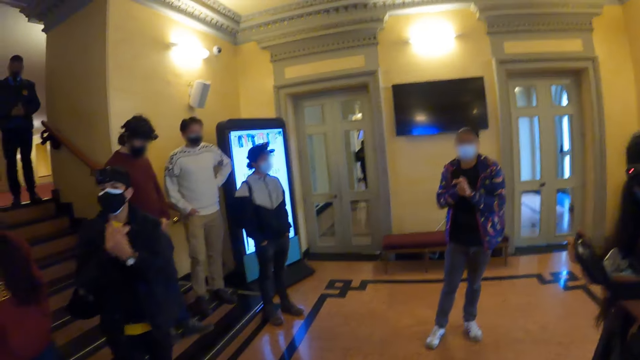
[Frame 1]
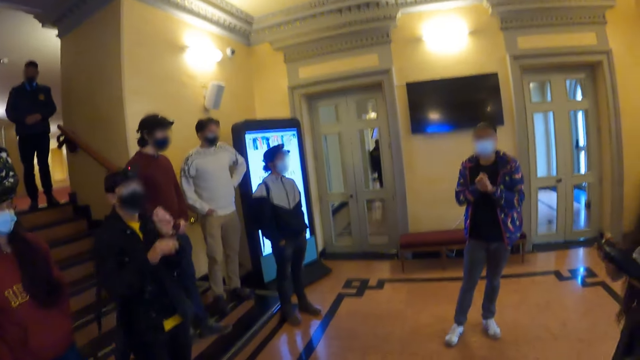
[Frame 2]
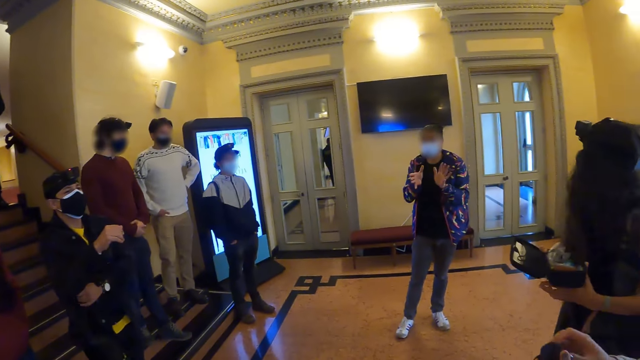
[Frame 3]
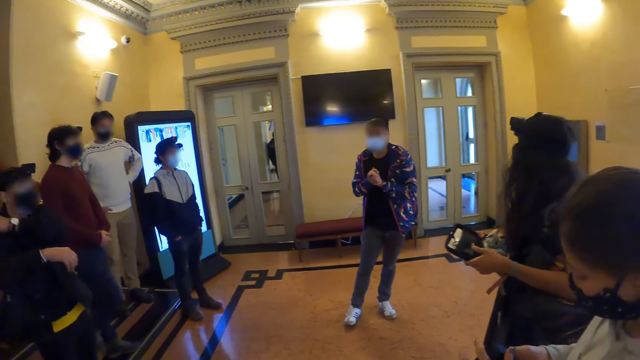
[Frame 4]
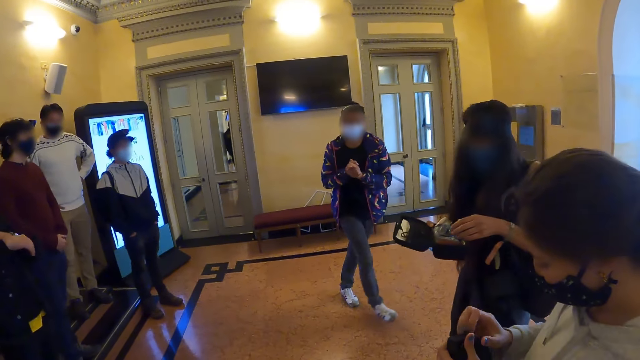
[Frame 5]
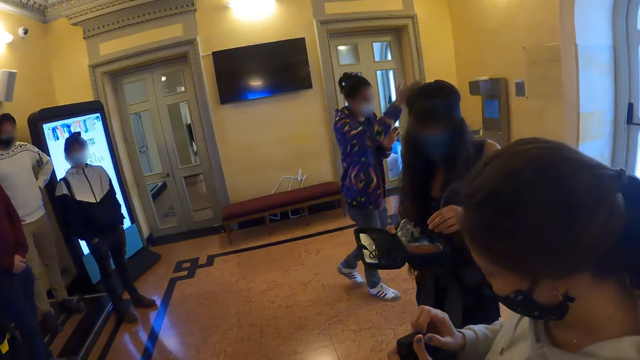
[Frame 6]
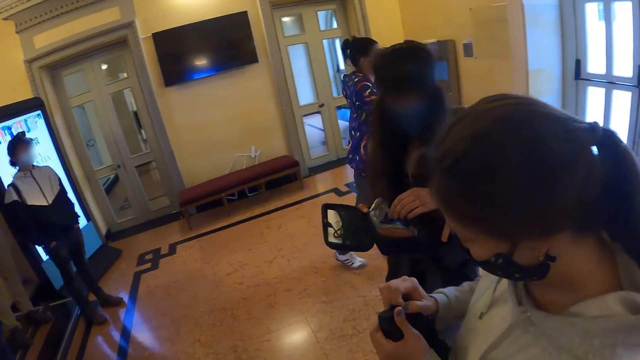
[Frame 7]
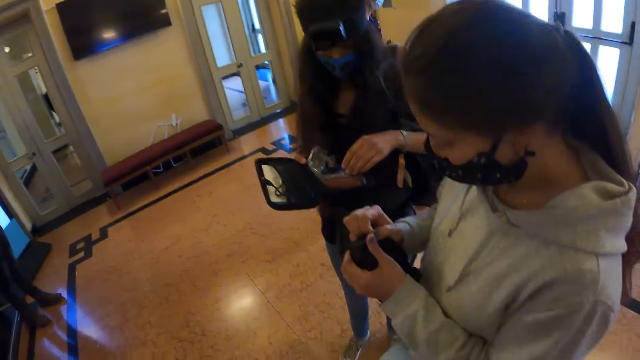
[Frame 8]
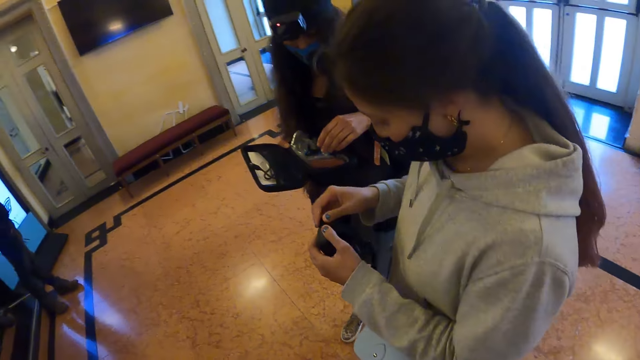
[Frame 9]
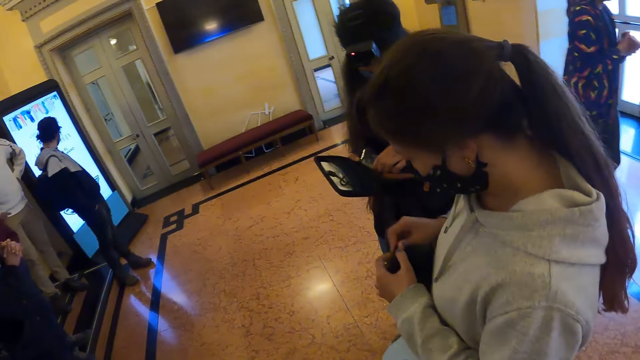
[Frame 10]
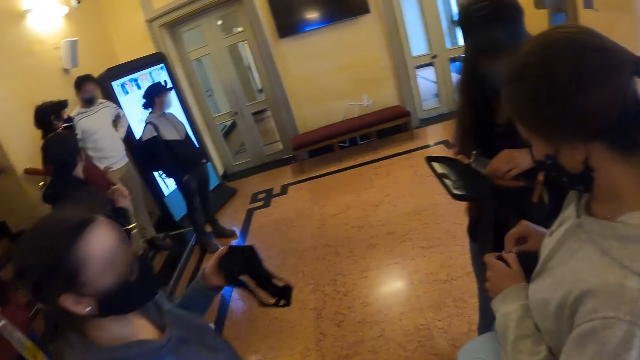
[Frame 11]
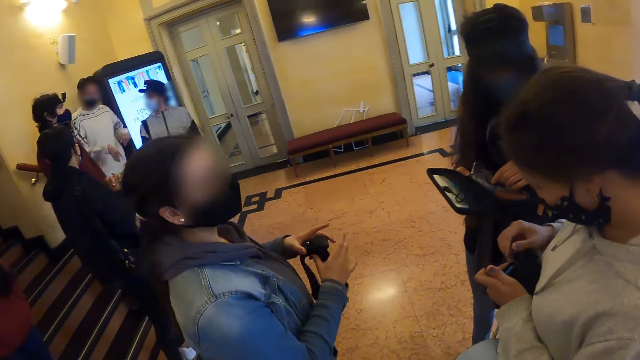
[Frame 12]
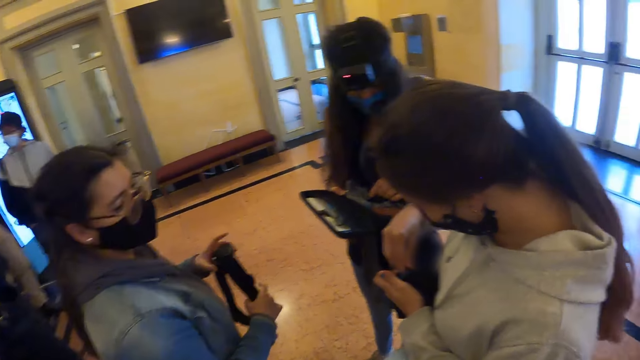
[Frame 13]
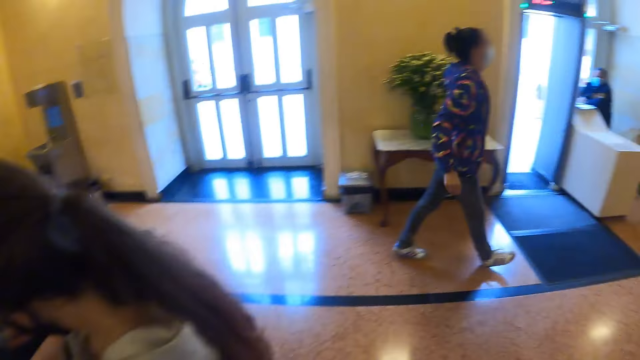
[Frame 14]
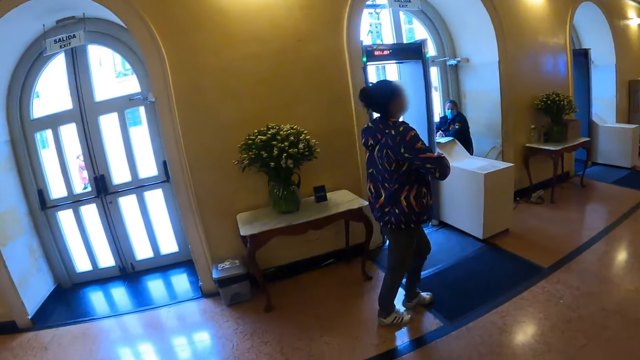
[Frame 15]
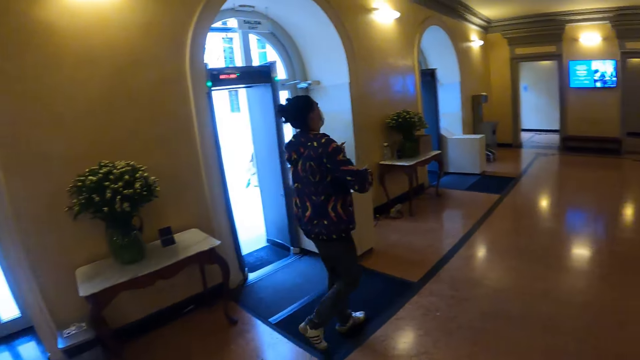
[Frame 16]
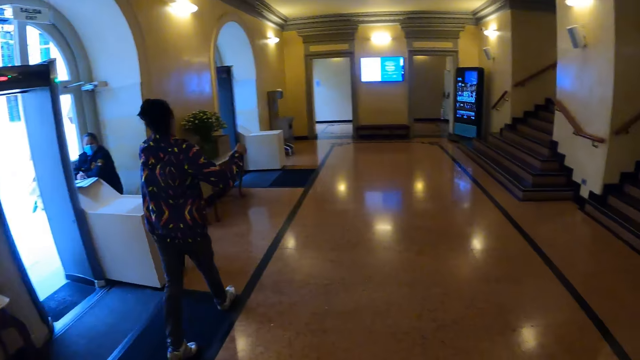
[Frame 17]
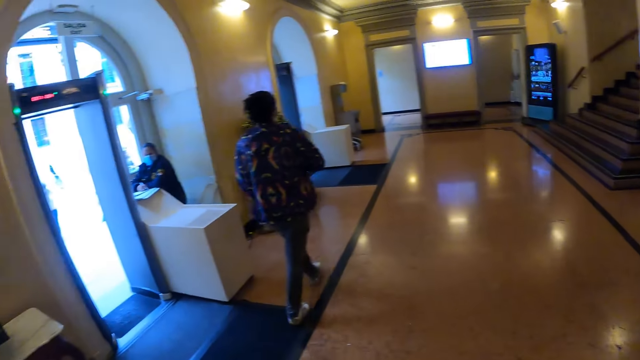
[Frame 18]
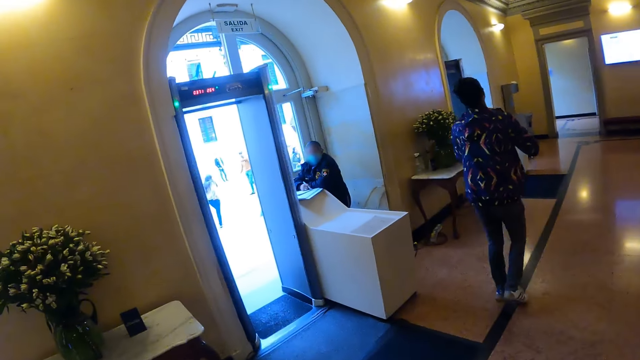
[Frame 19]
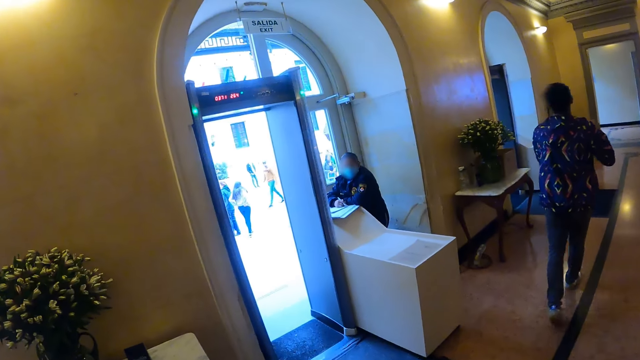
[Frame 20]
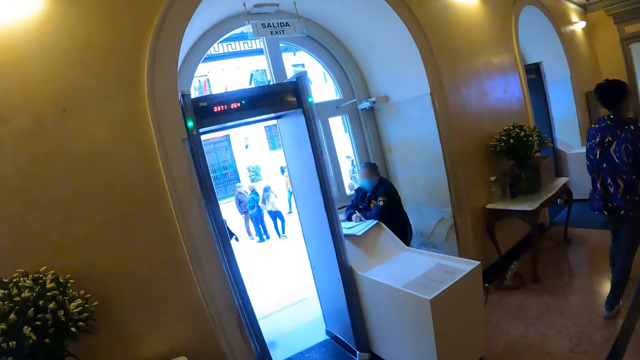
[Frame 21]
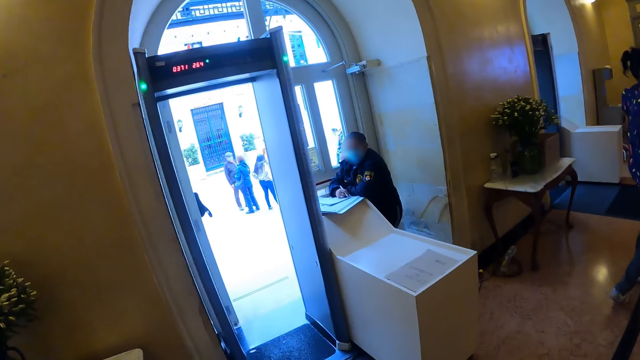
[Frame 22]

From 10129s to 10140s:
A person dialogues with the group. The camera wearer walks around the building.

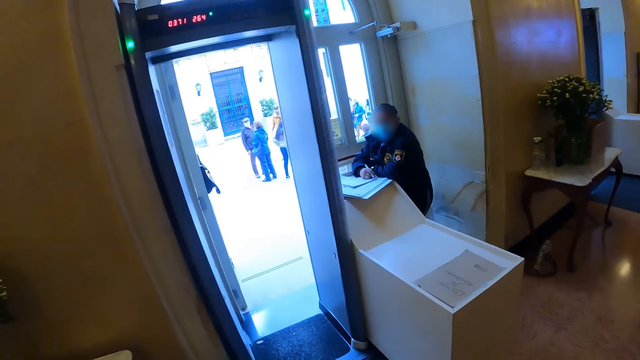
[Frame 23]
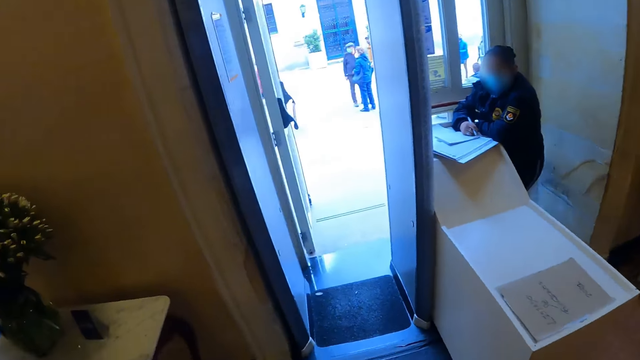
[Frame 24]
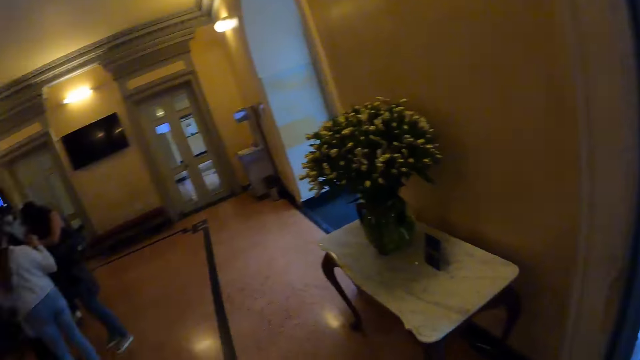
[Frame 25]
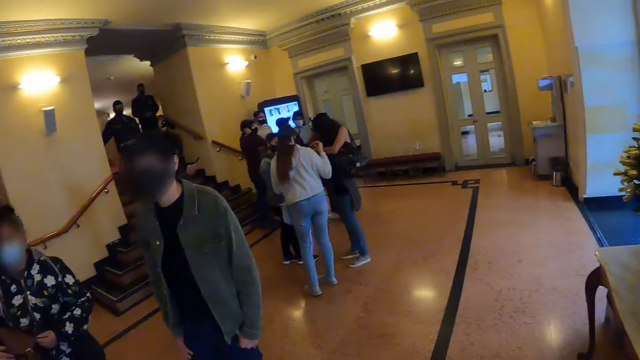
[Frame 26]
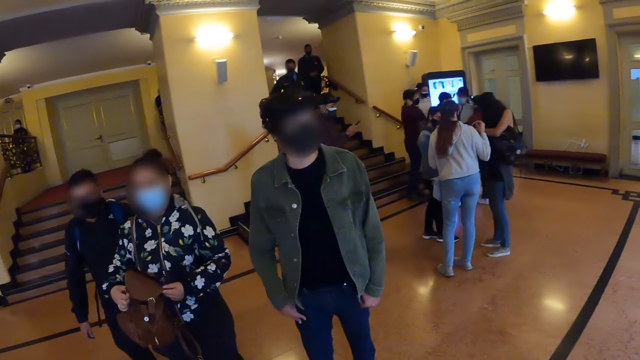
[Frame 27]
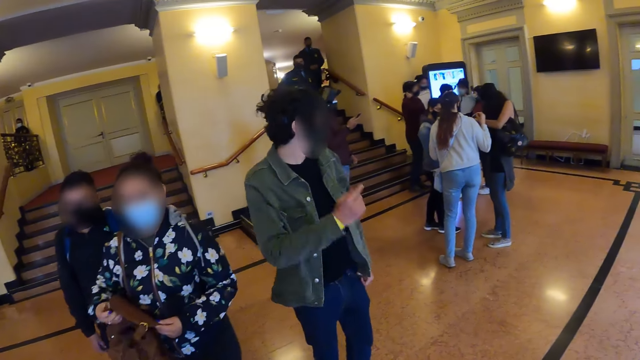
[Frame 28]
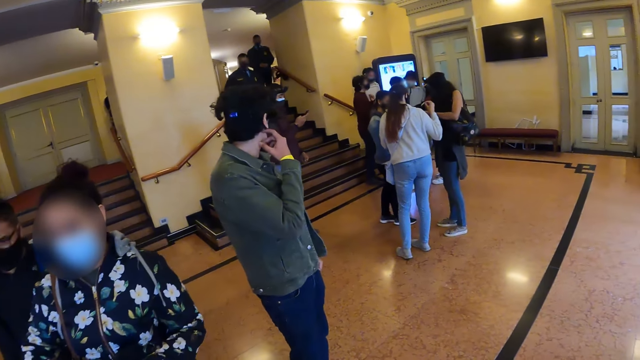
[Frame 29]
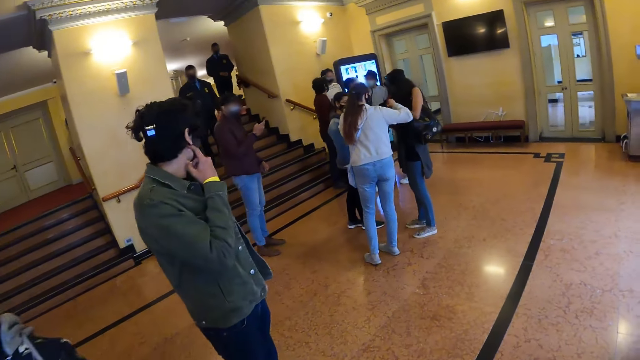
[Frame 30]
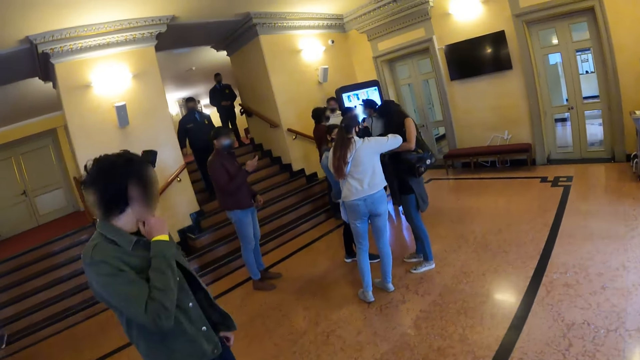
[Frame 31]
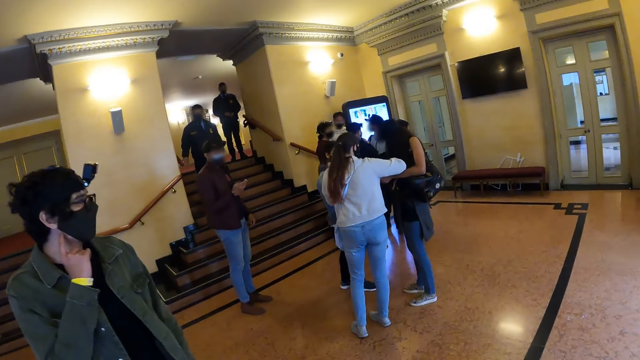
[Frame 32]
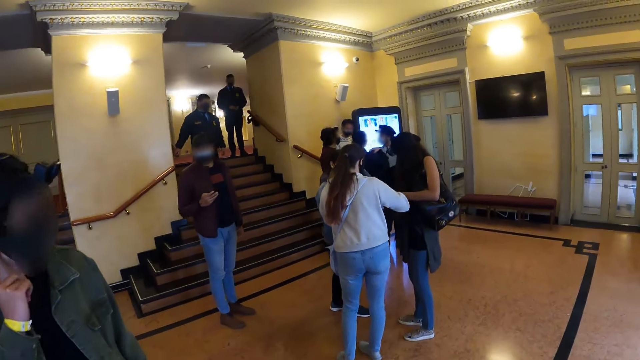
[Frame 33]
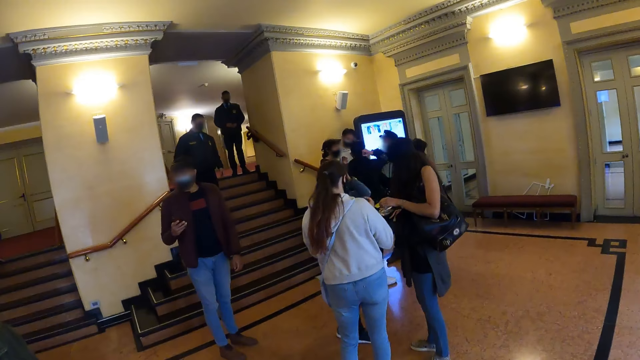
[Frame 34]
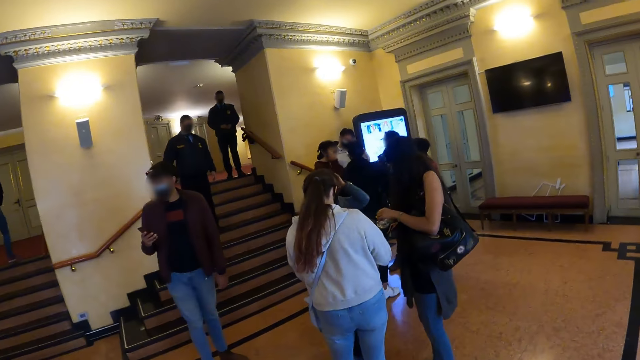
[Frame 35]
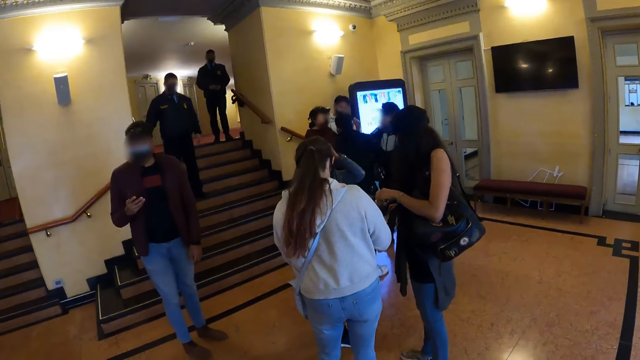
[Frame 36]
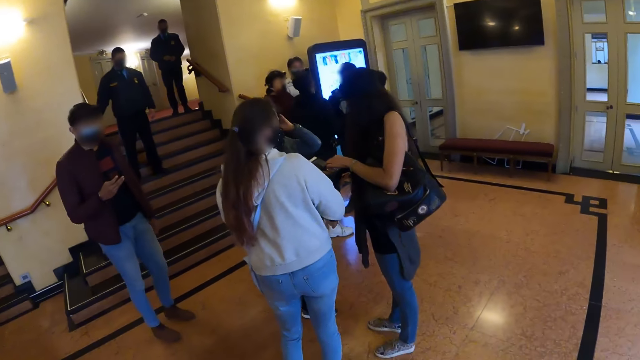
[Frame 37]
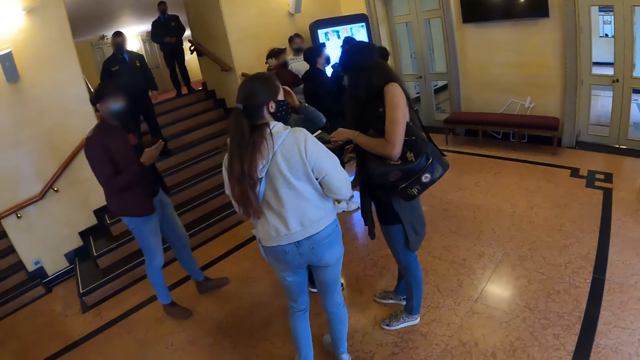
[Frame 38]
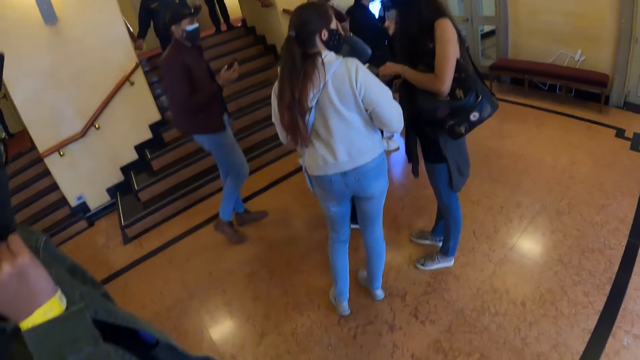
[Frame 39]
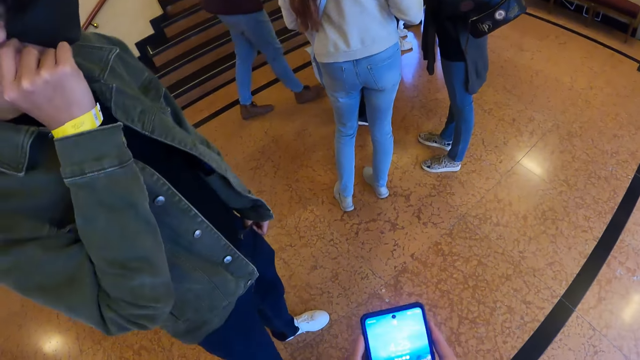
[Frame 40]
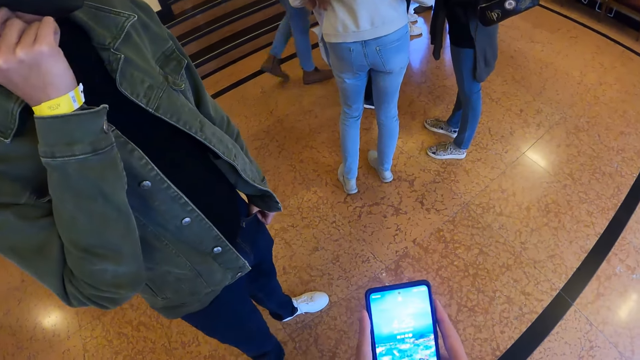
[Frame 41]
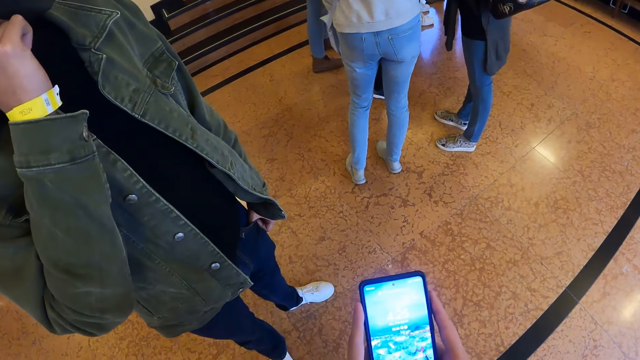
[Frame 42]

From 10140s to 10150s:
The camera wearer stands by the entrance door. They look around the building. They operate a phone.
